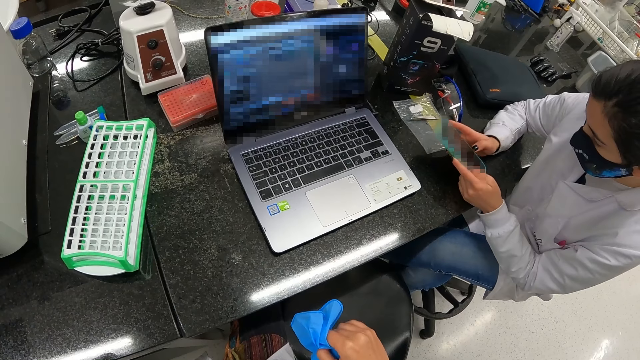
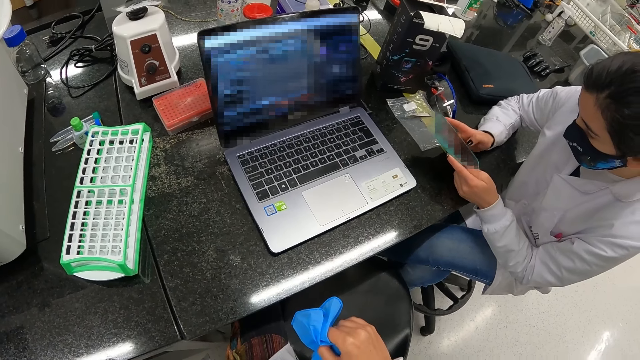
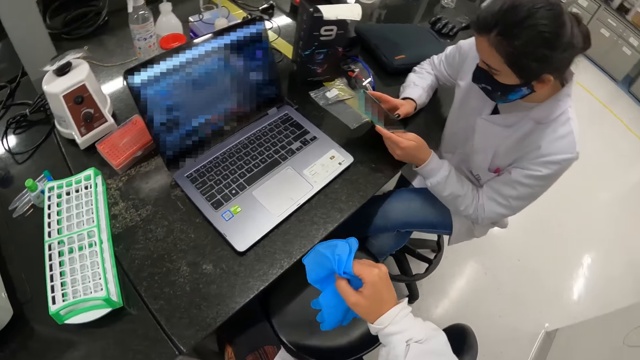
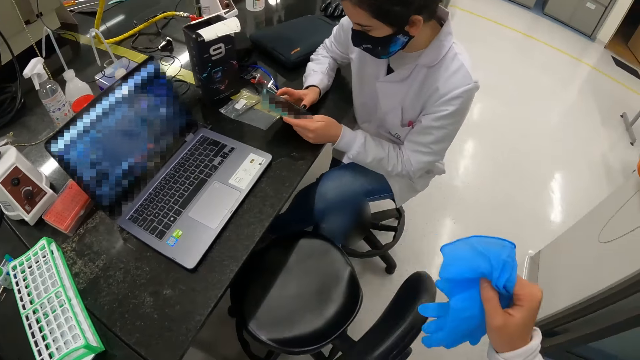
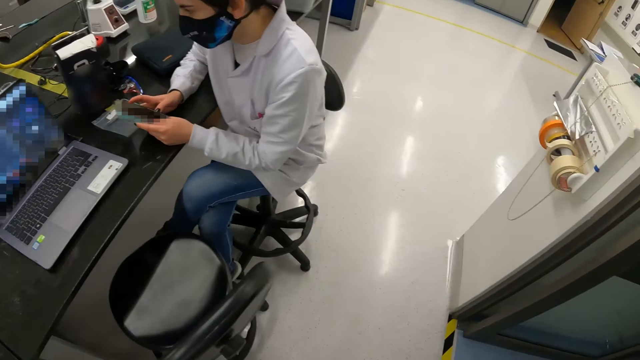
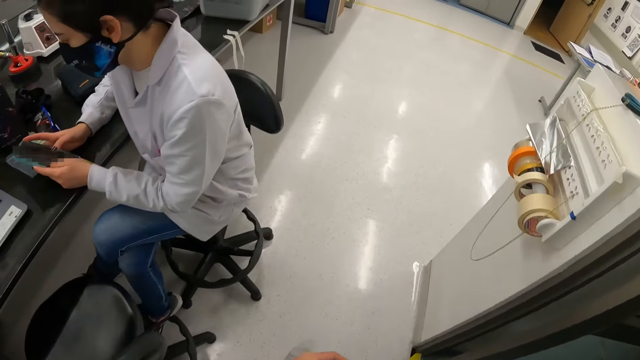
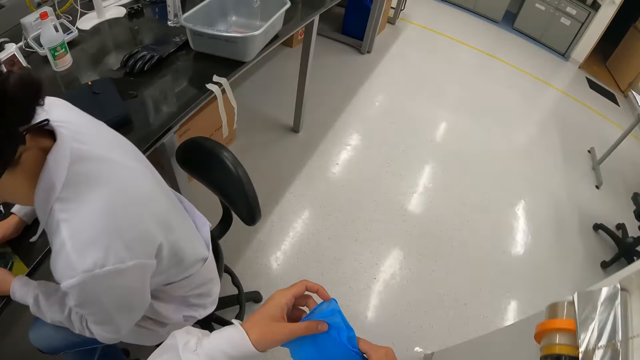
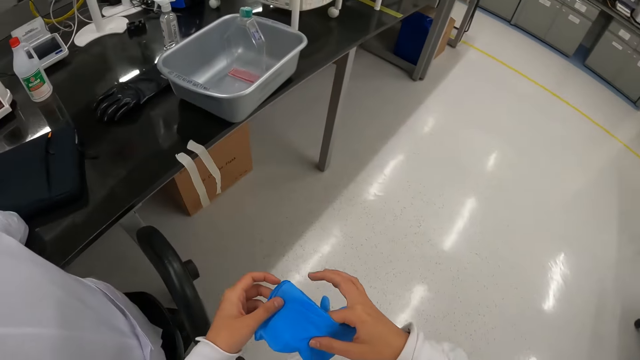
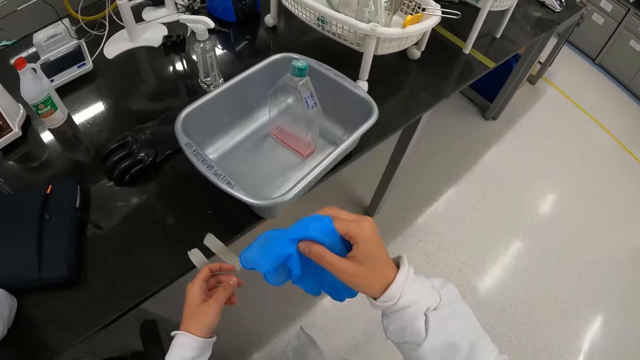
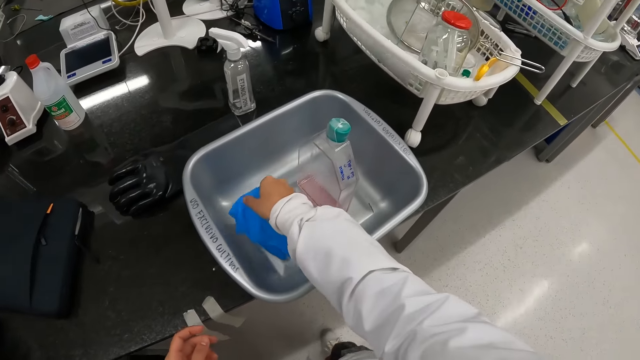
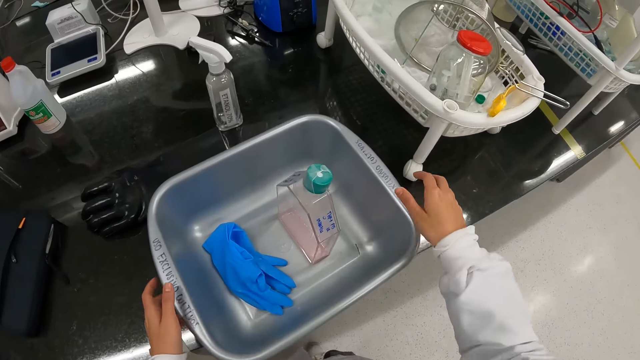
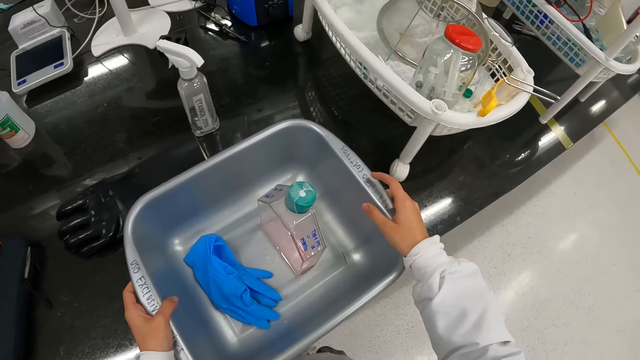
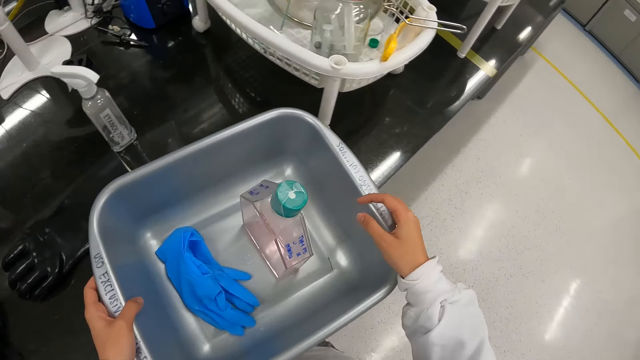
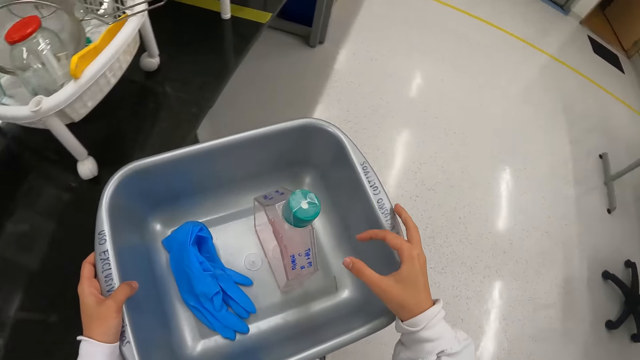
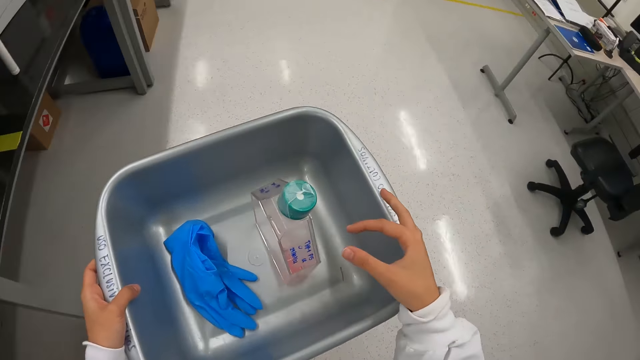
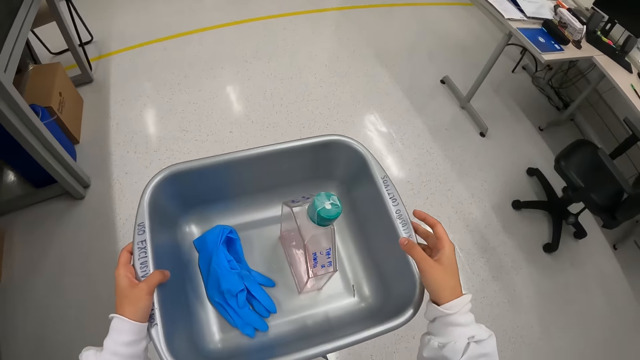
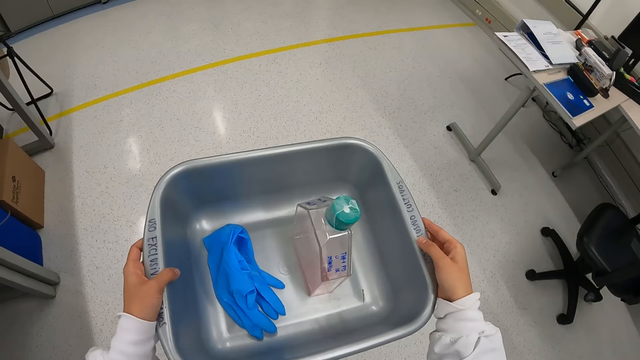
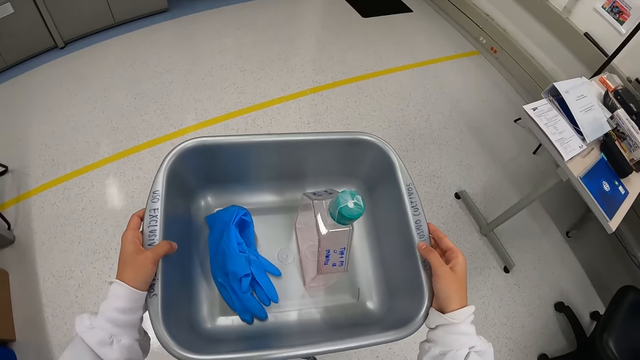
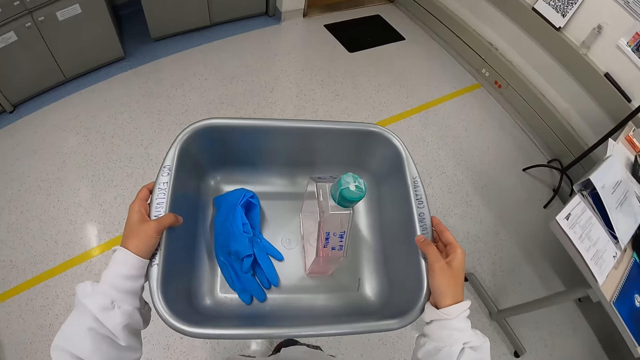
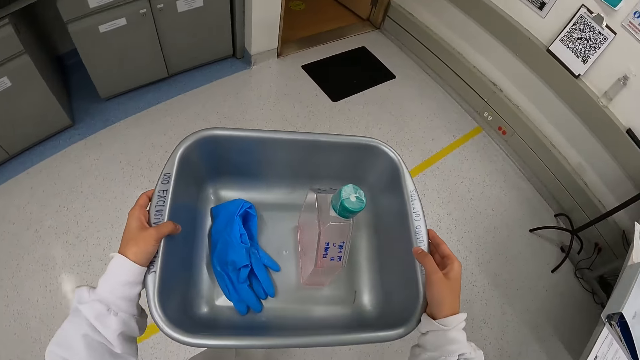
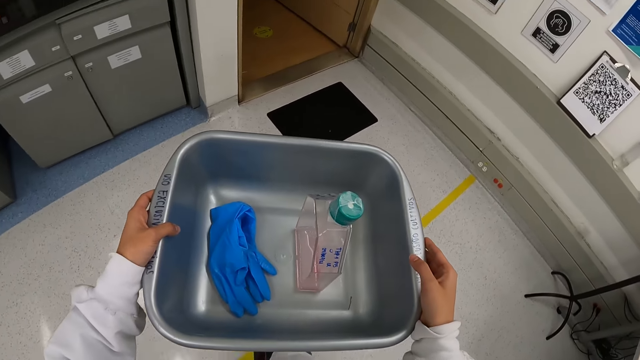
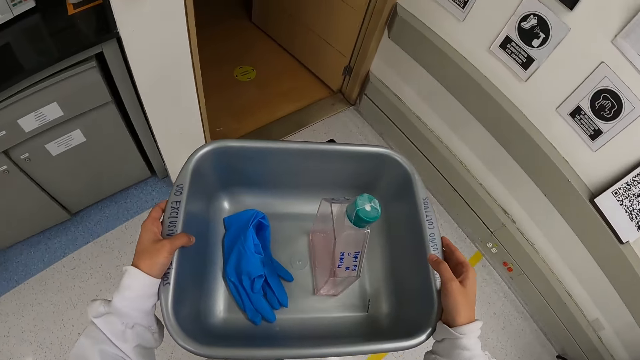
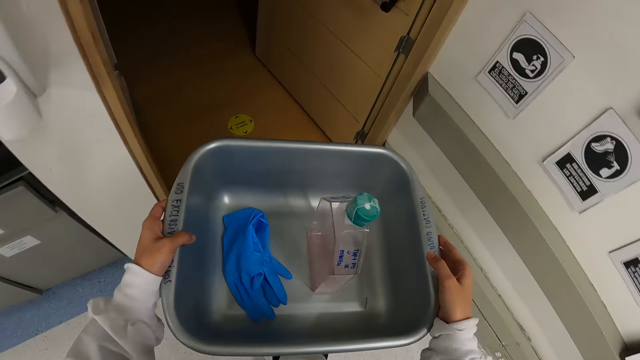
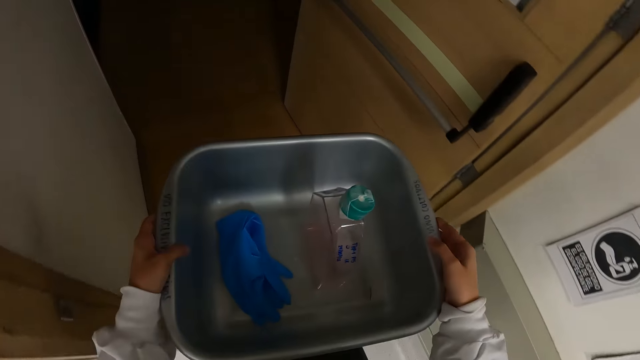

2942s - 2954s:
The camera wearer walks away from the laptop. He drops the gloves into the bowl with his right hand. He carries the bowl with both hands from the table. He walks to an elevator.

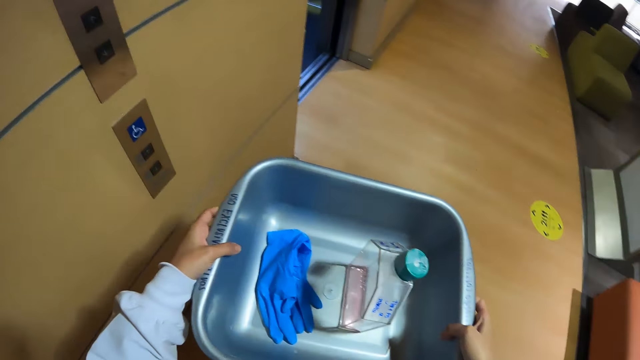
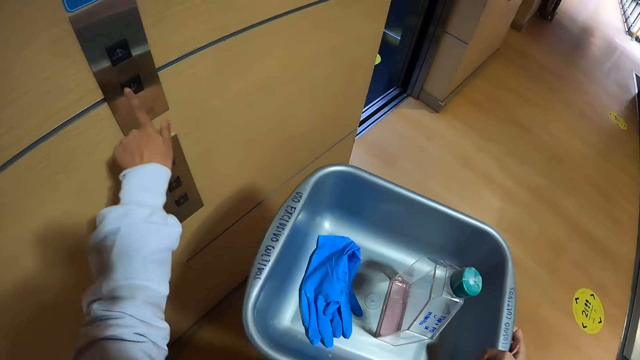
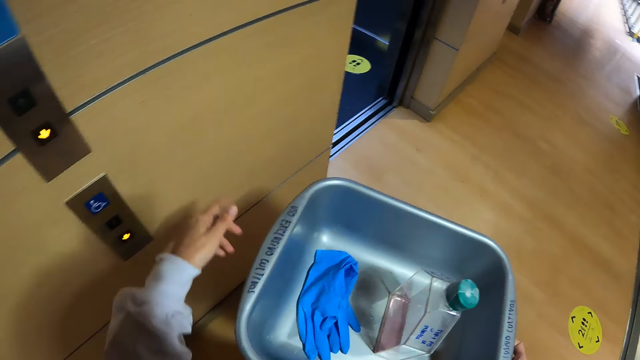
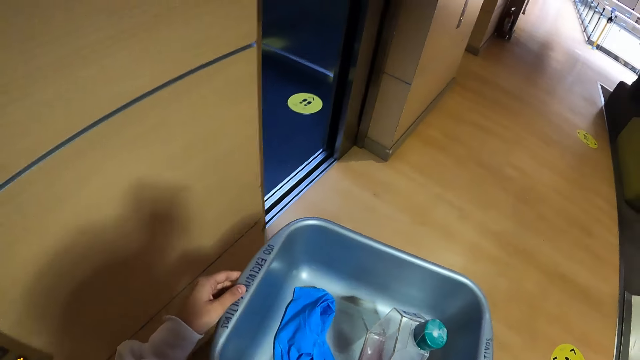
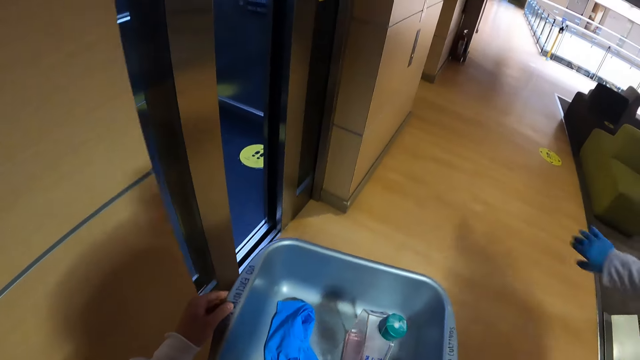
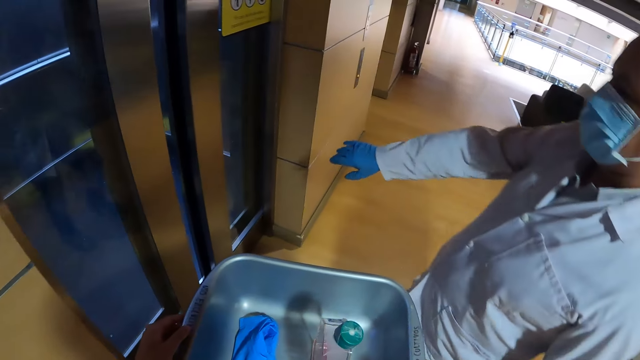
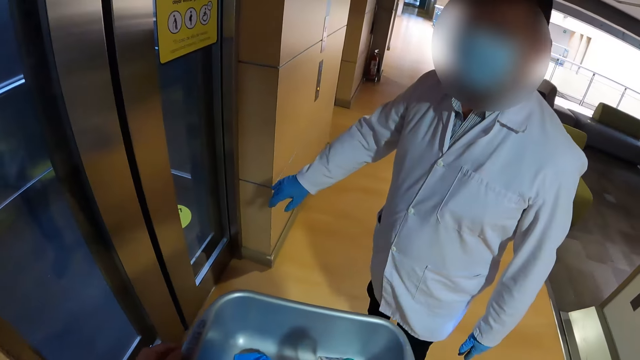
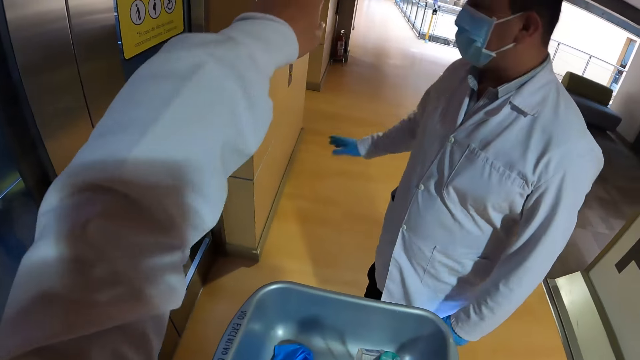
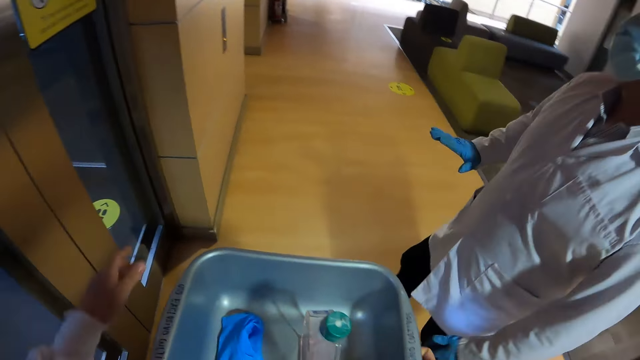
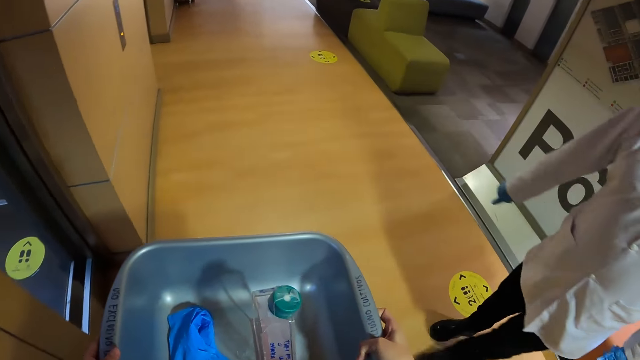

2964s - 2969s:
The camera wearer presses the elevator button with his left hand.

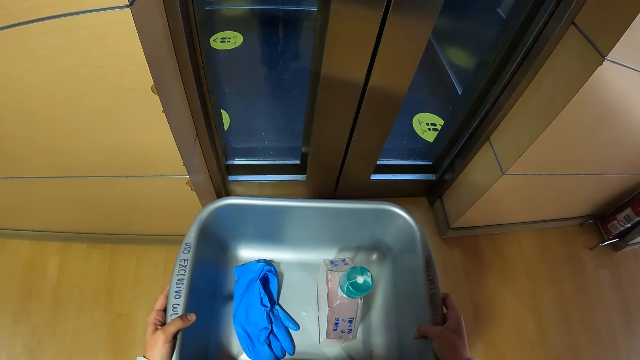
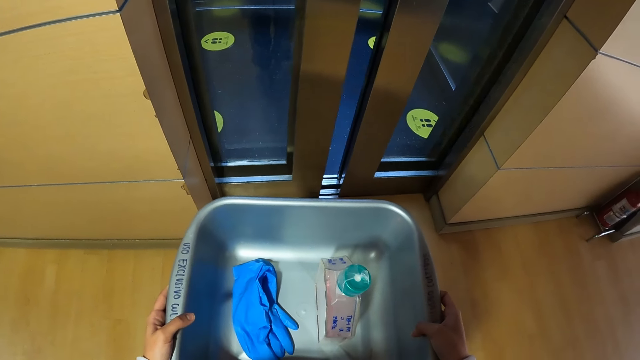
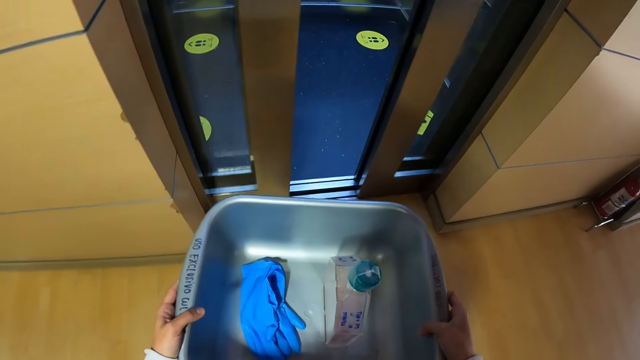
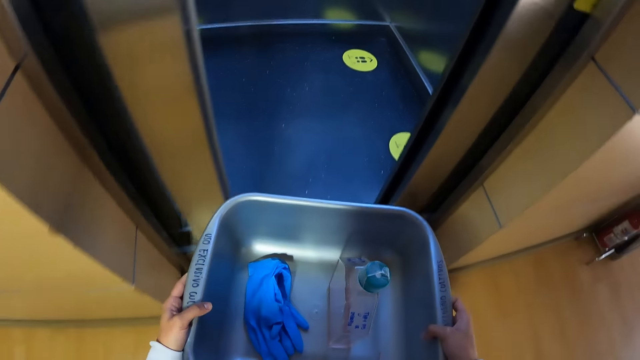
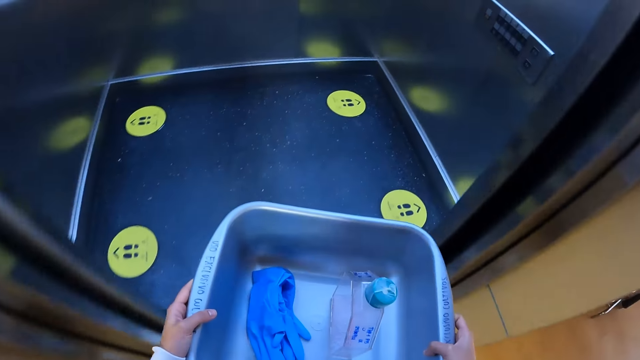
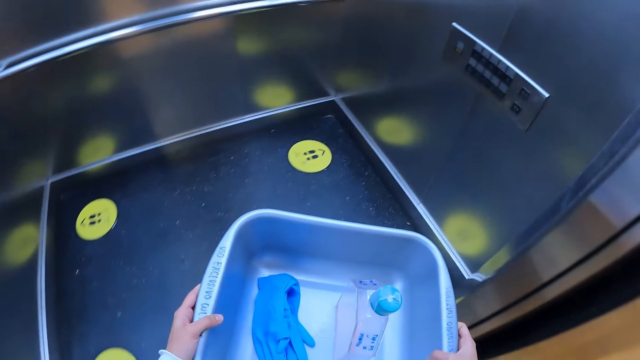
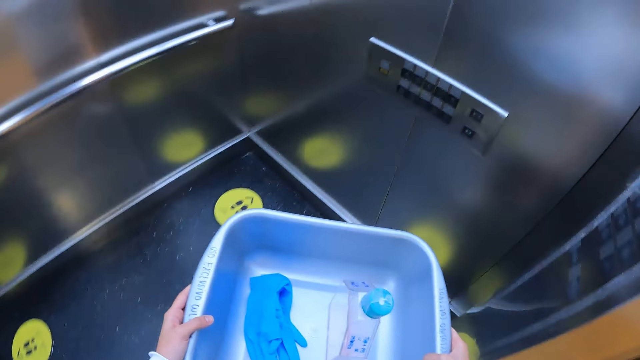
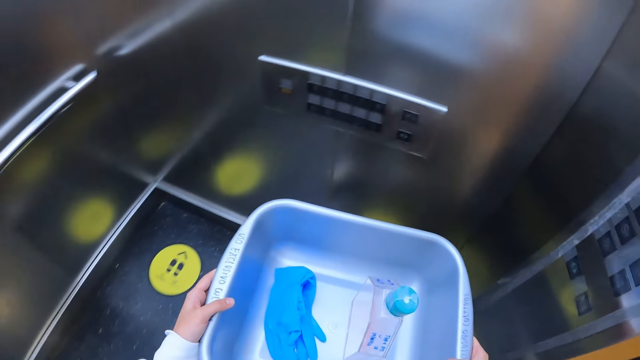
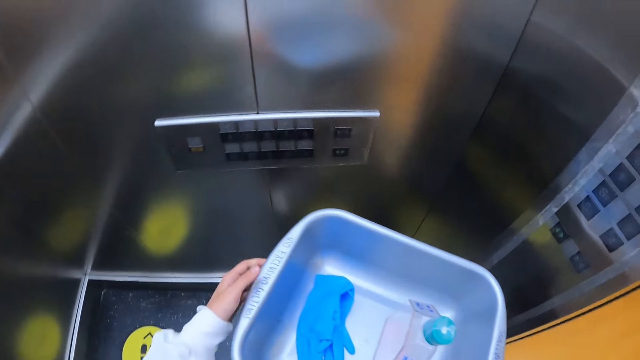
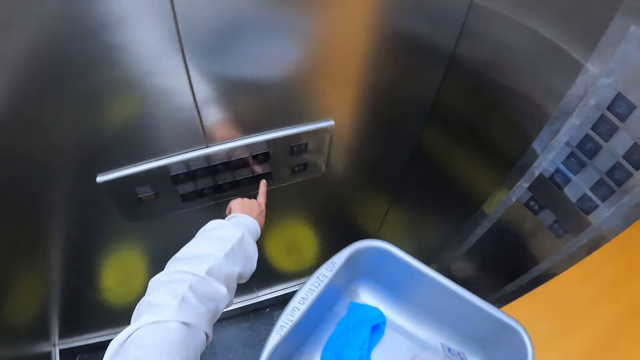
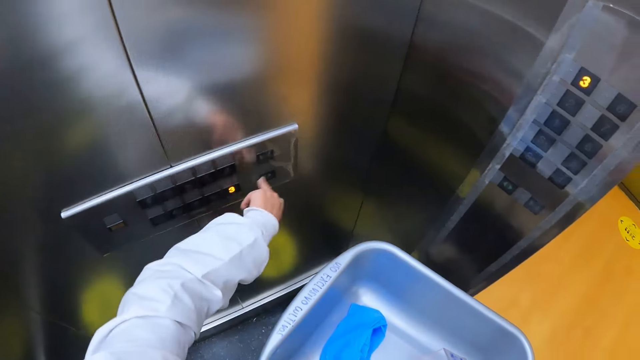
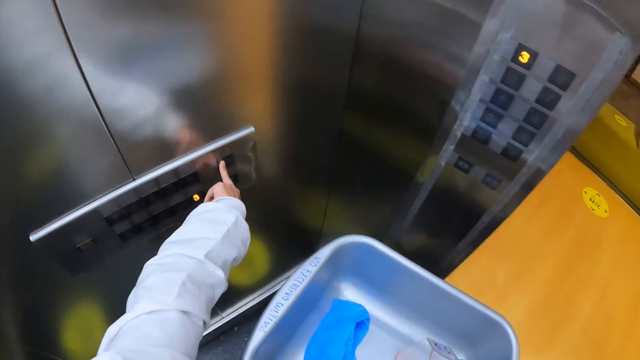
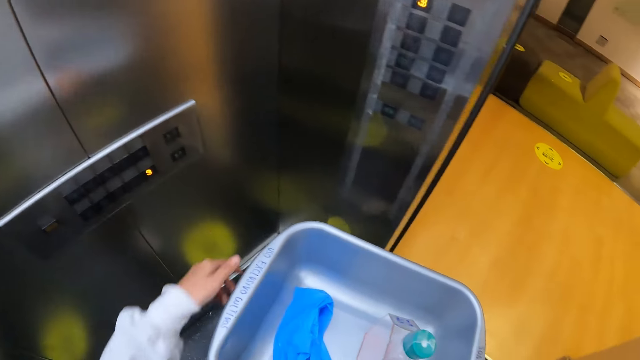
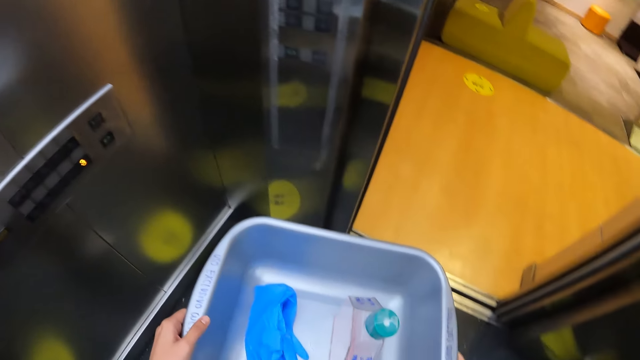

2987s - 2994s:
The camera wearer walks into an elevator. They press some buttons on the elevator.
